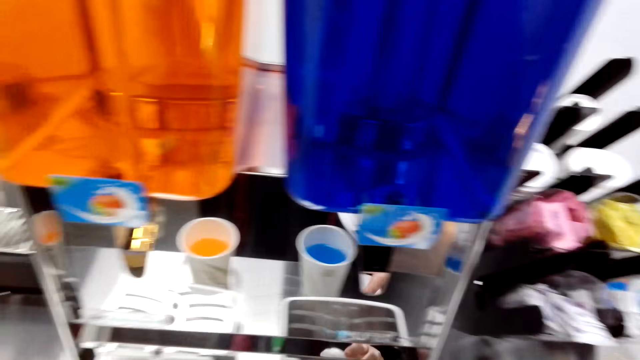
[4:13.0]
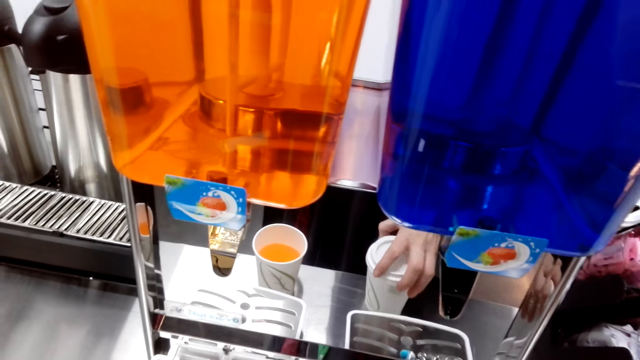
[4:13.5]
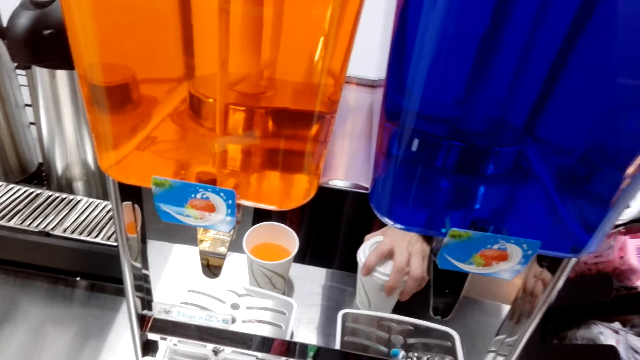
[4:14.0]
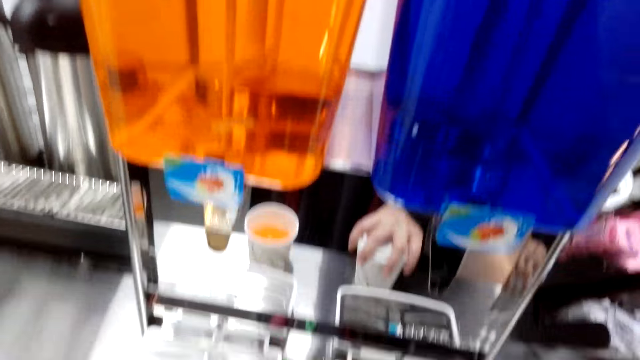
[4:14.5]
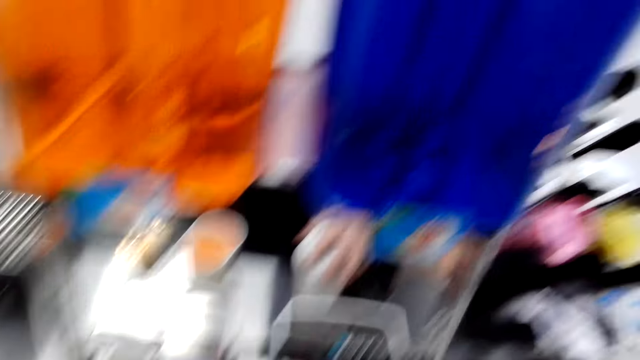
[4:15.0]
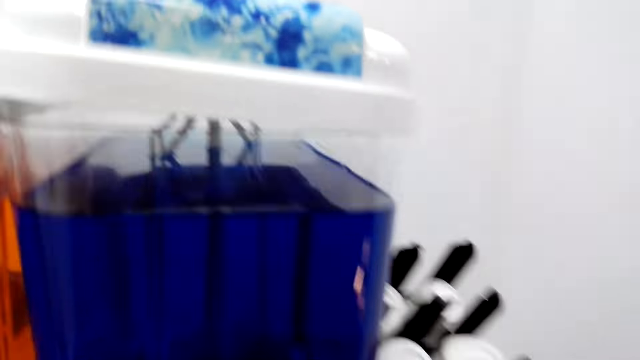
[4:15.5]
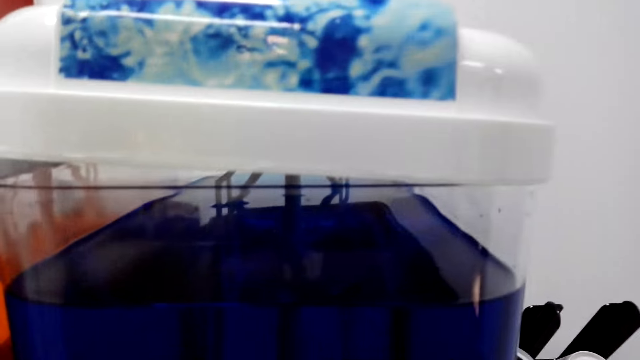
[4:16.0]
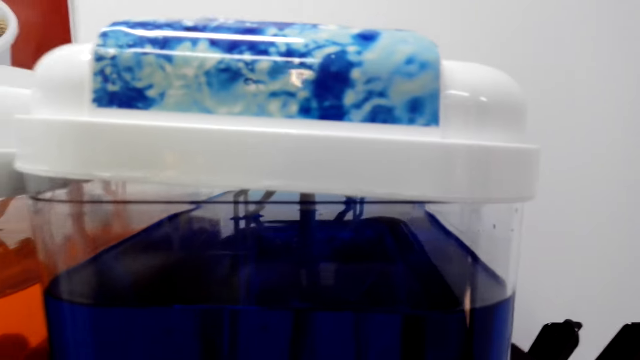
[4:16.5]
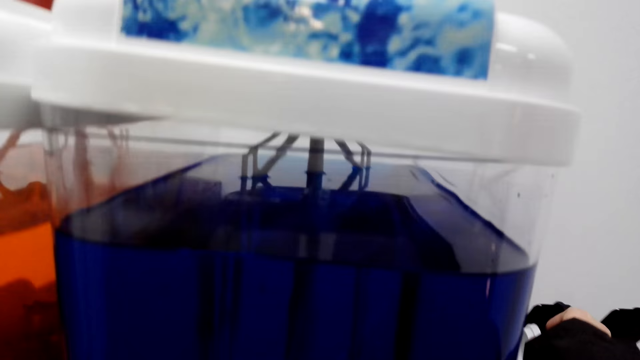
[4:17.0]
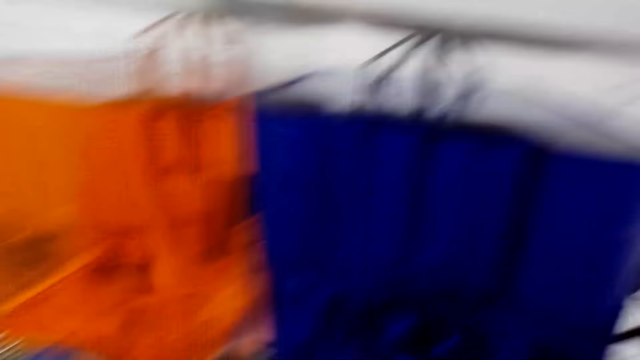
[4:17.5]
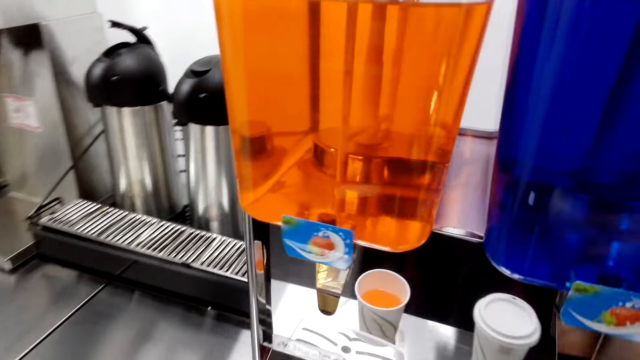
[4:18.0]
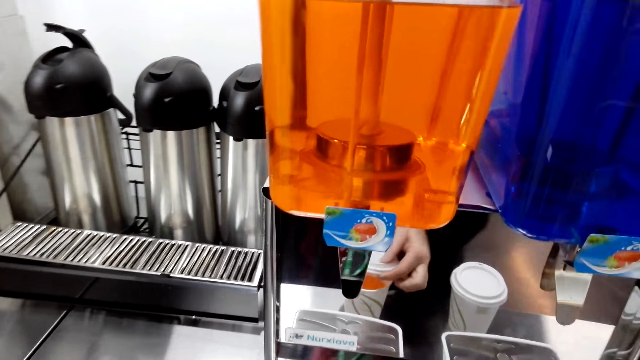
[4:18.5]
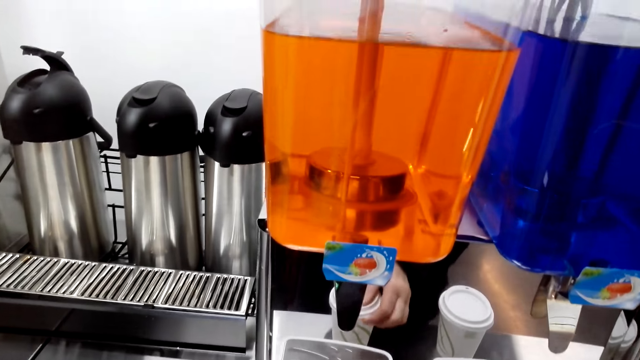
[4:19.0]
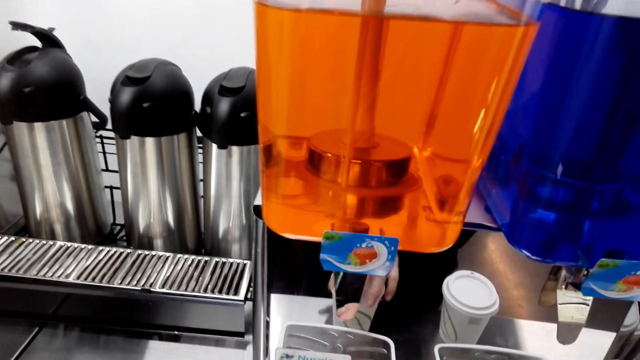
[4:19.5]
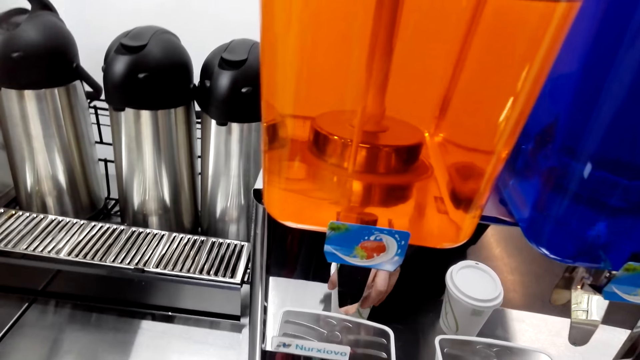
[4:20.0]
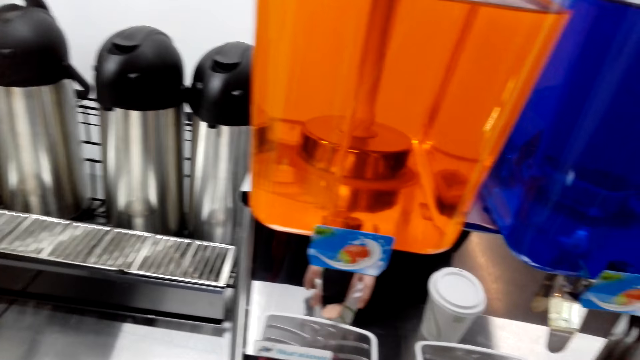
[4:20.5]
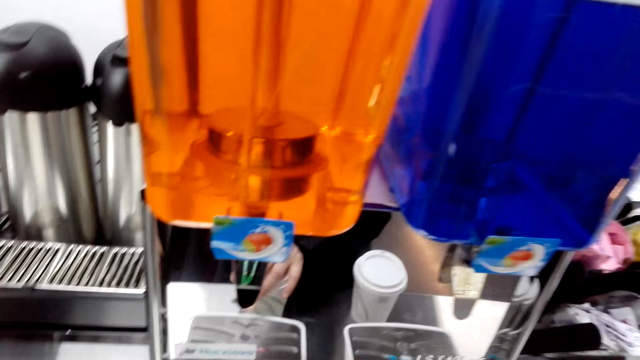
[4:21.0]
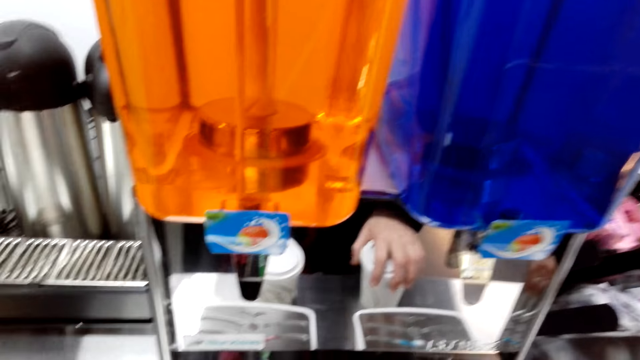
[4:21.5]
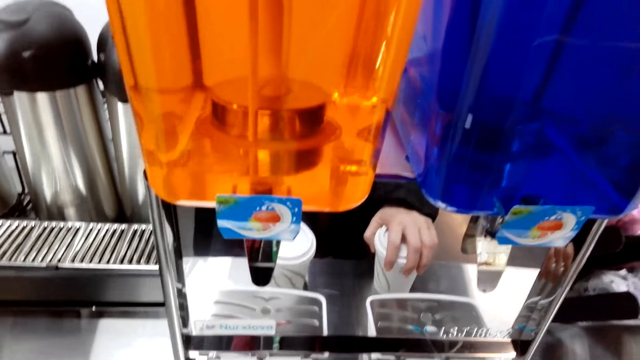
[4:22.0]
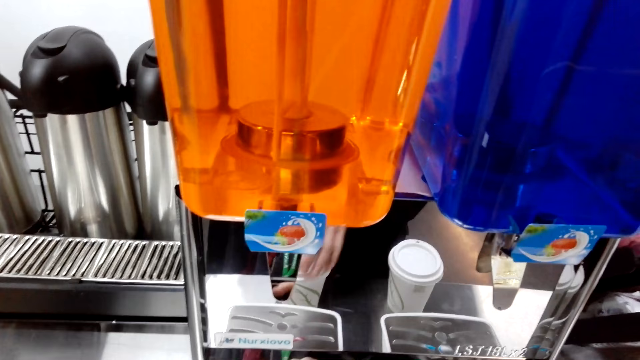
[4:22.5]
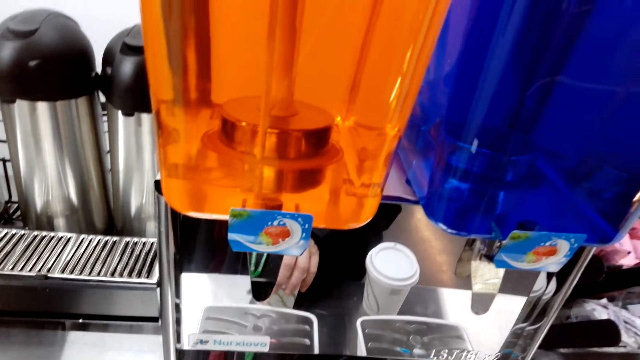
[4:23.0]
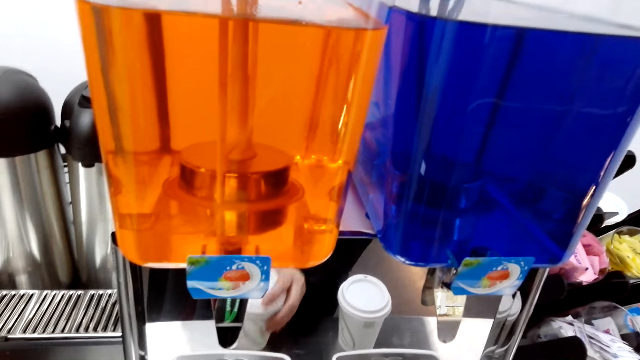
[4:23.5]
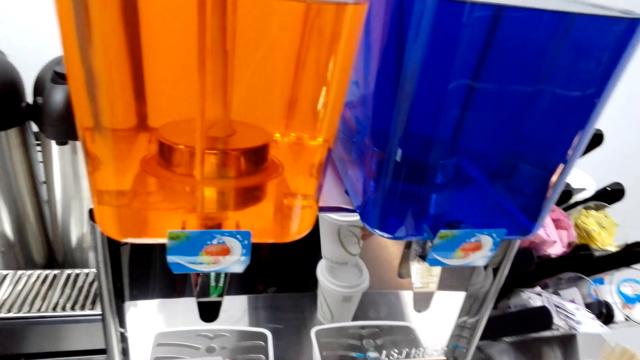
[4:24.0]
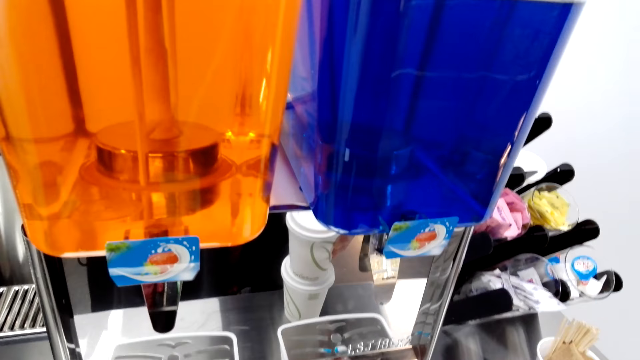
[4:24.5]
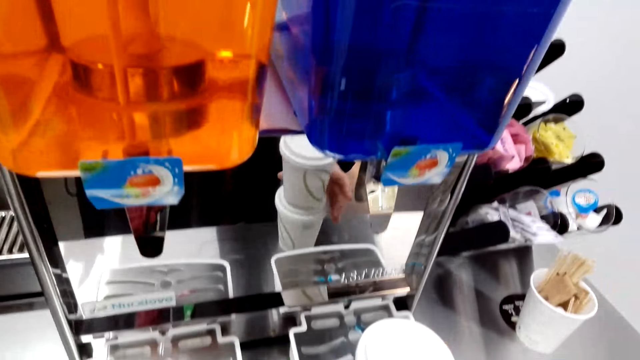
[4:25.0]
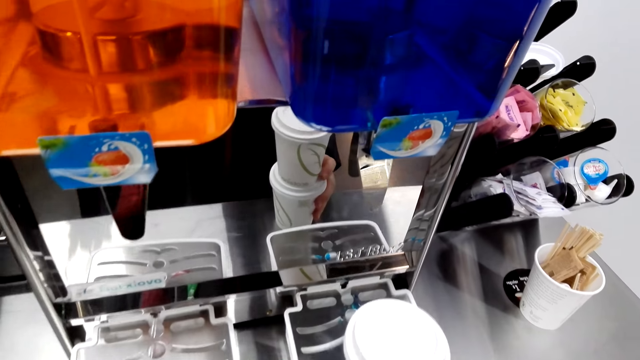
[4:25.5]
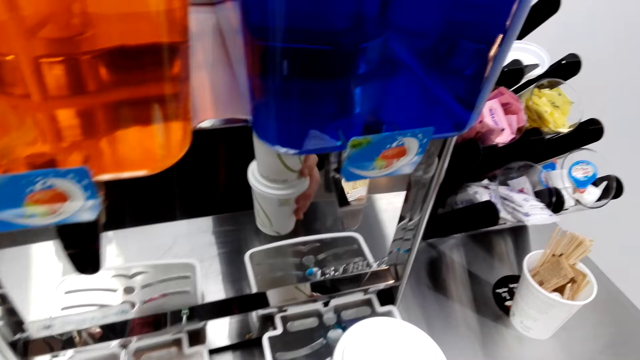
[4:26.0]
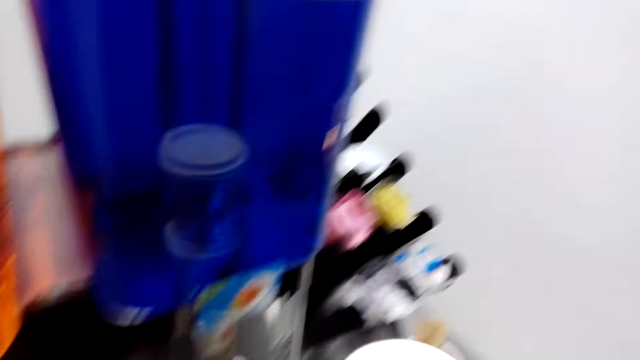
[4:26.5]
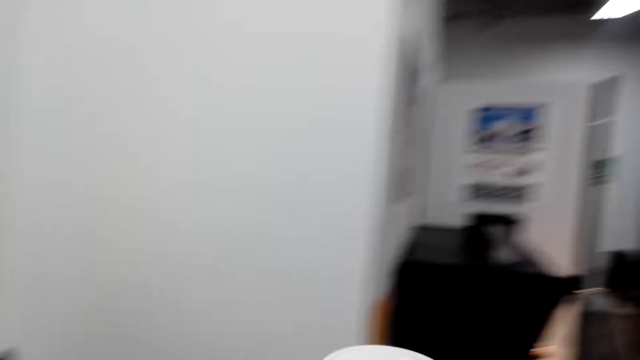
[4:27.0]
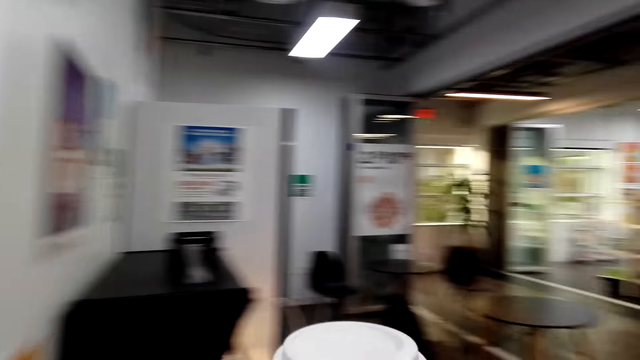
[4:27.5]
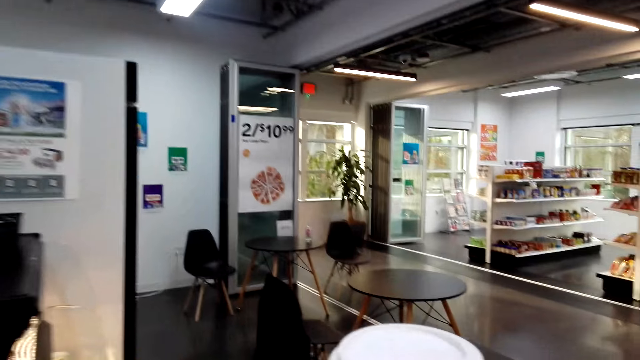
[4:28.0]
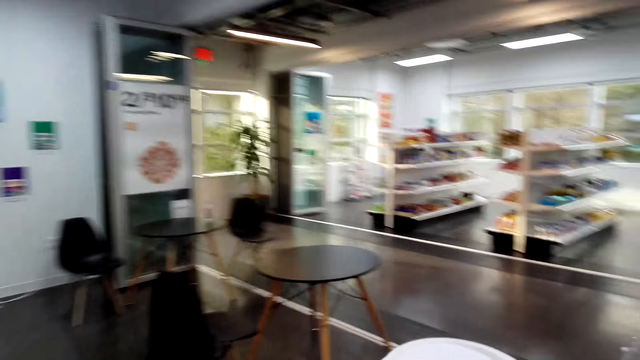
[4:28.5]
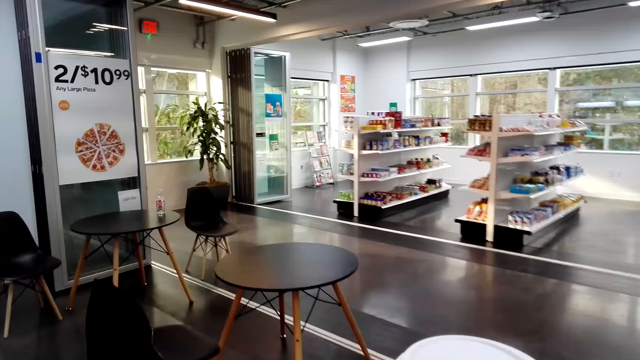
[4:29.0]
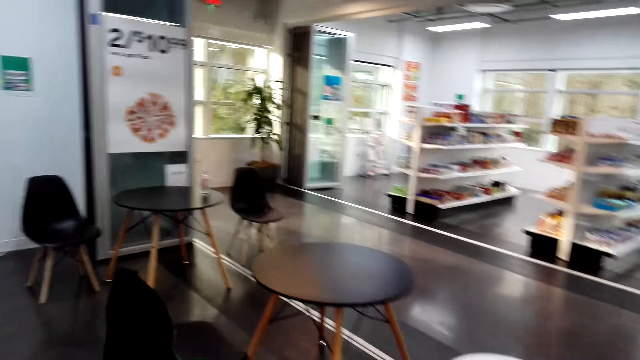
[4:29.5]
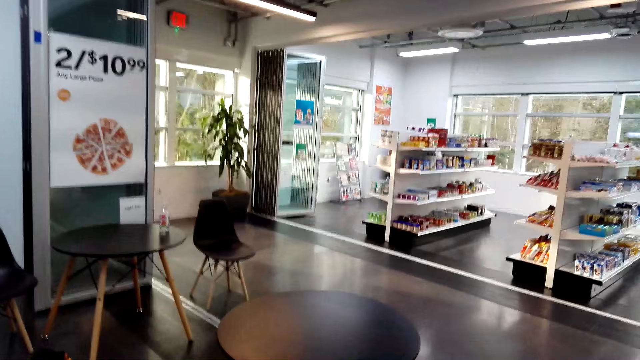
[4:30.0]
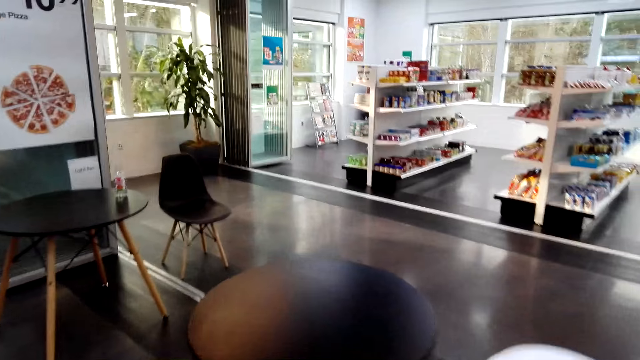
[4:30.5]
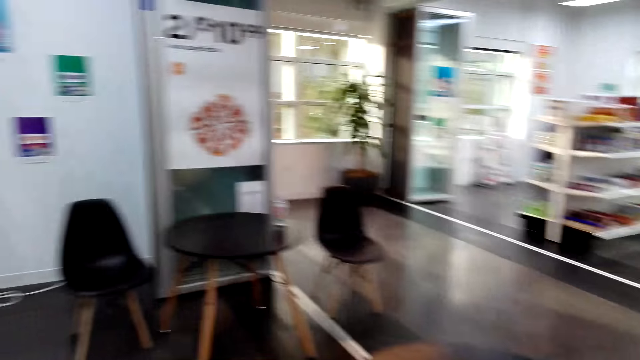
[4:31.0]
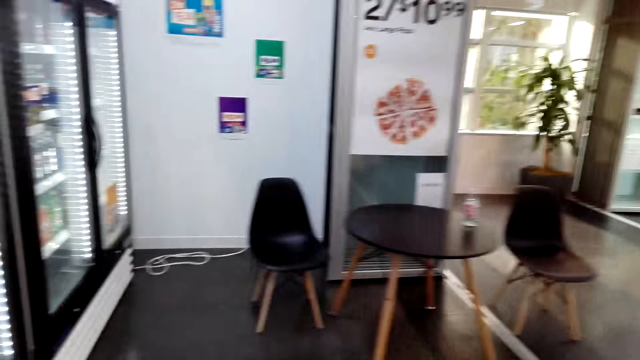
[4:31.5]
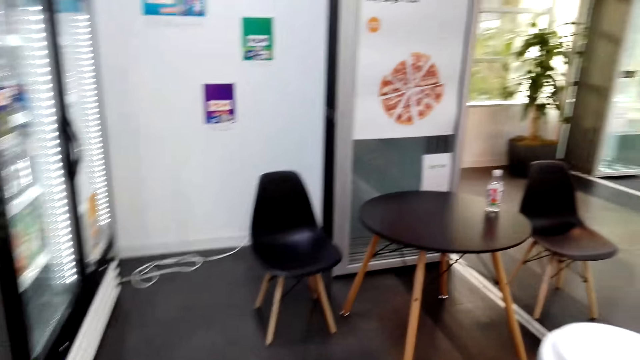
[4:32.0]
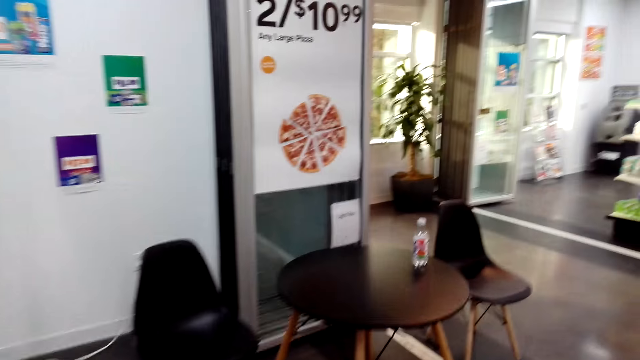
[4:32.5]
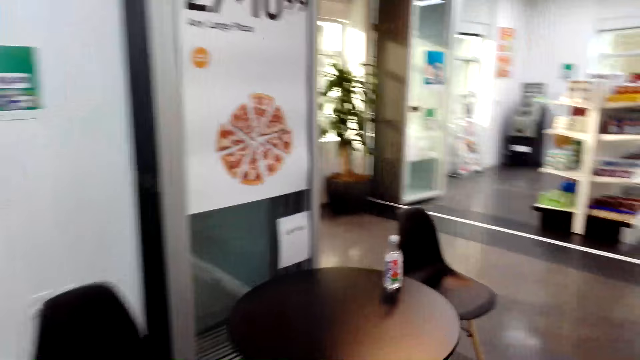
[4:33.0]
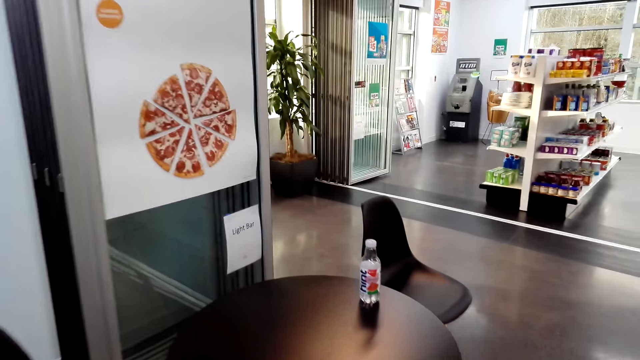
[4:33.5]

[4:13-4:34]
The camera wearer covers the cup. They hold the lid. They cover the cup. They press the lid. They hold the cups. They lift the cups. They turn to the other side. They walk around the supermarket.
